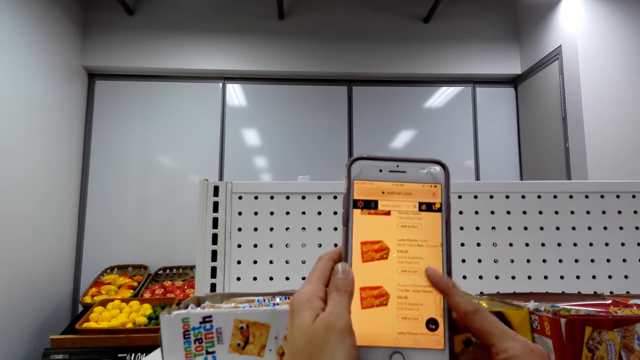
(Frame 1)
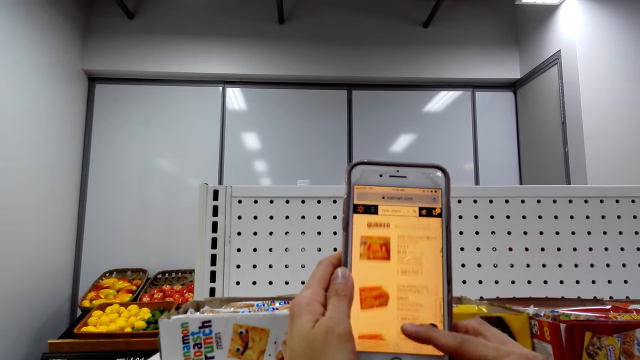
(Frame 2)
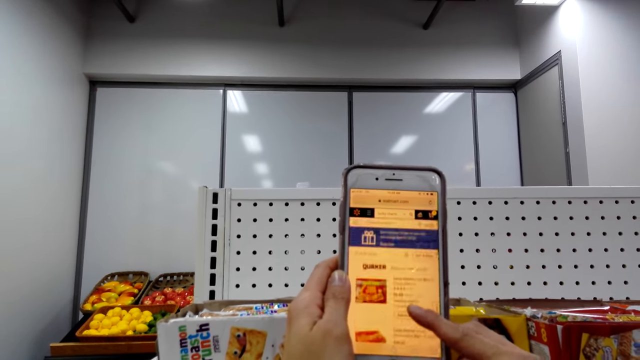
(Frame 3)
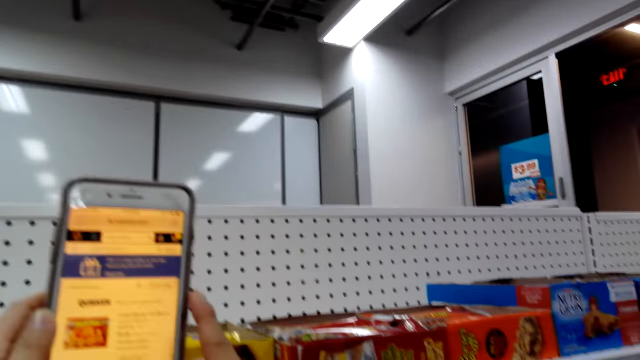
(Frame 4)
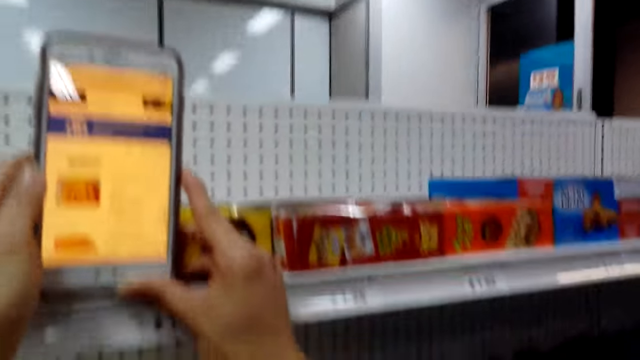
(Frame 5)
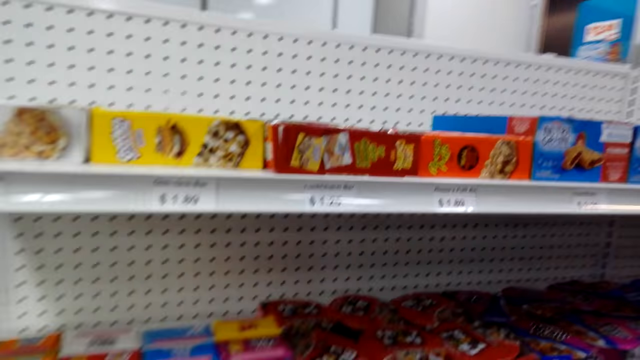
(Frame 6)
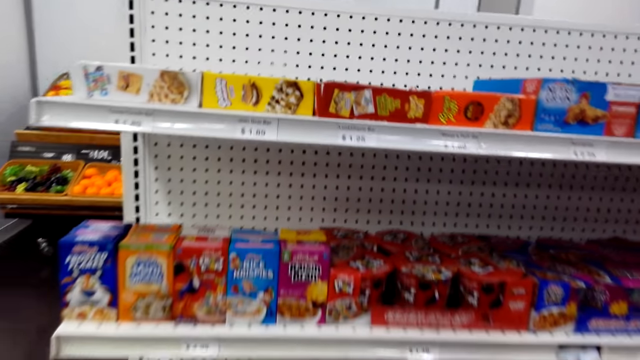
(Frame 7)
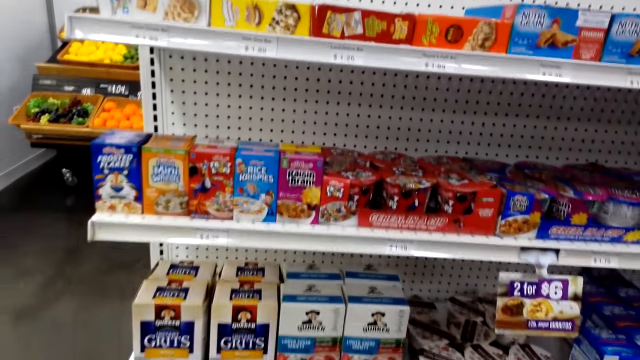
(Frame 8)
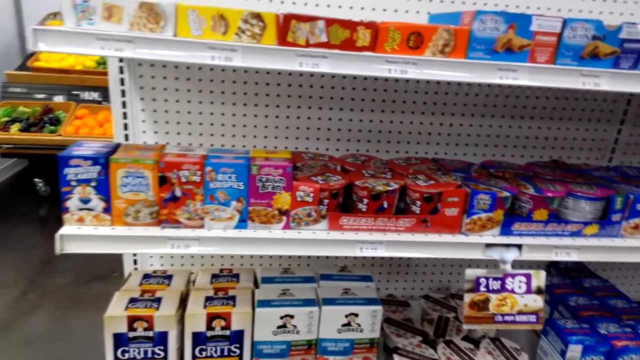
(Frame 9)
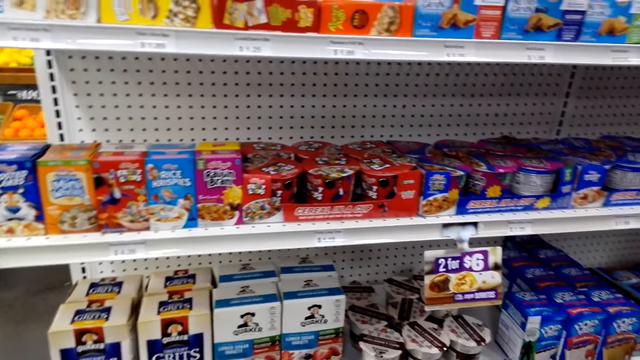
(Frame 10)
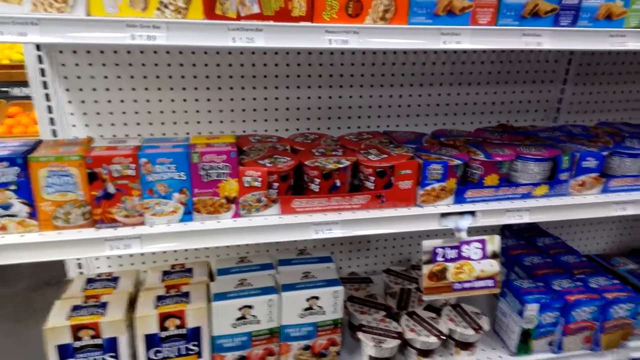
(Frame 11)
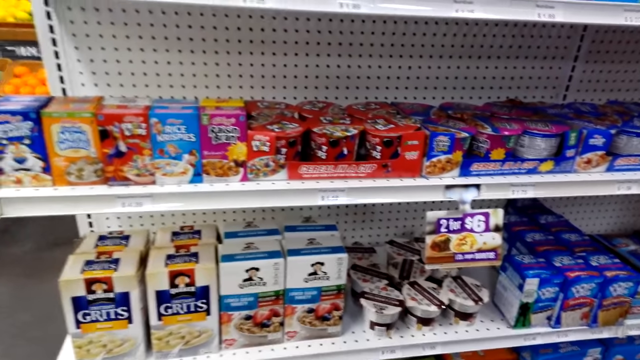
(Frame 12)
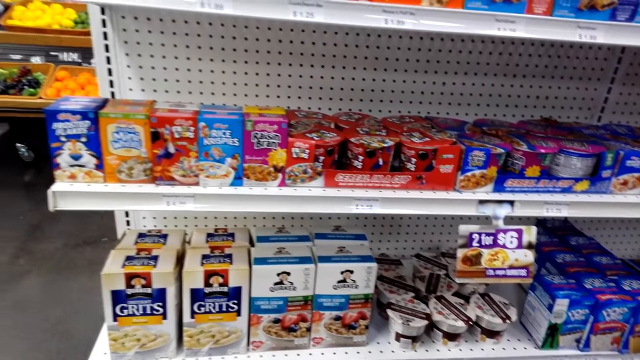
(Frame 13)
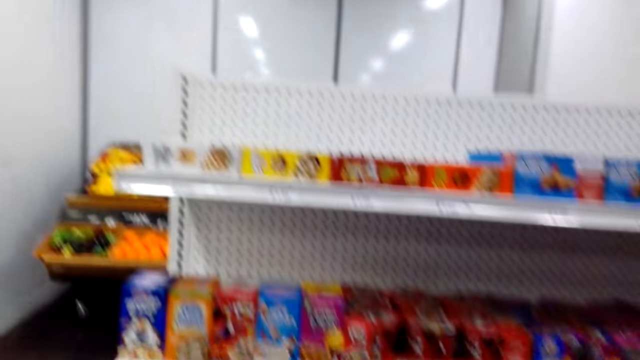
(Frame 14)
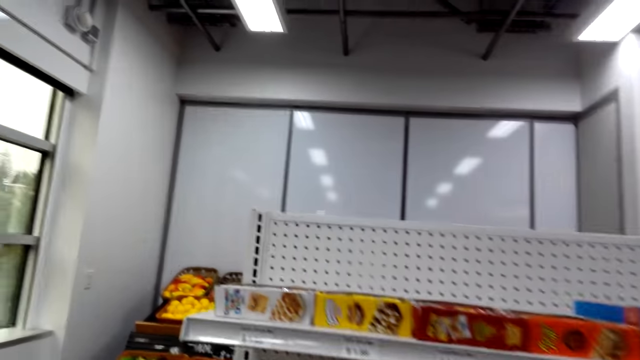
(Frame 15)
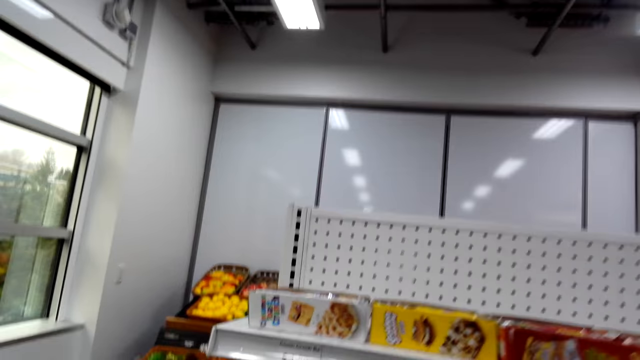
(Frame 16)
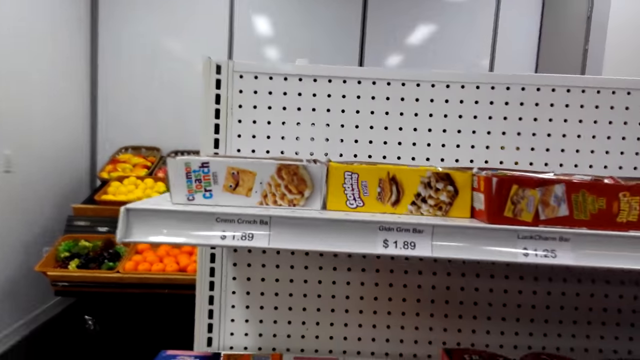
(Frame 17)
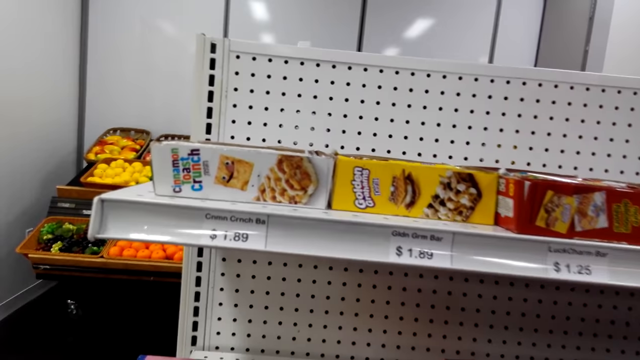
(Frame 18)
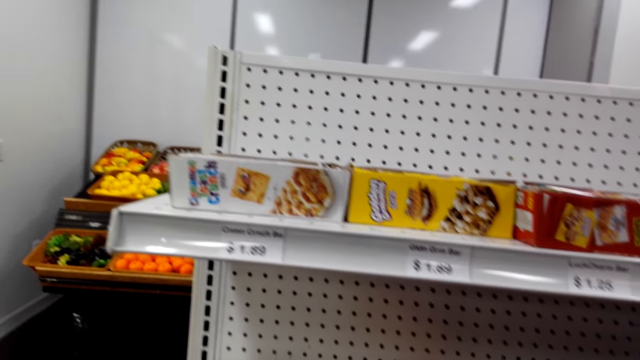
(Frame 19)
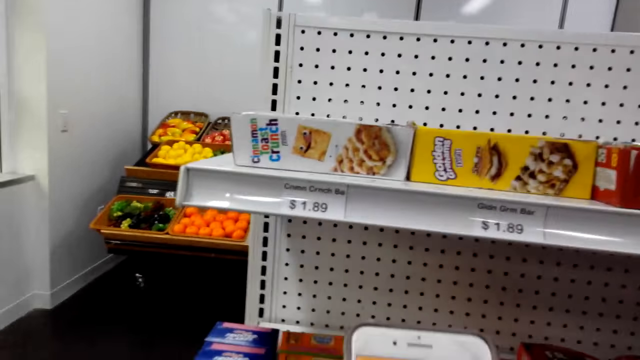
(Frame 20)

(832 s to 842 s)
The camera wearer lowers arms. They move around the shop. They move back. They look around.

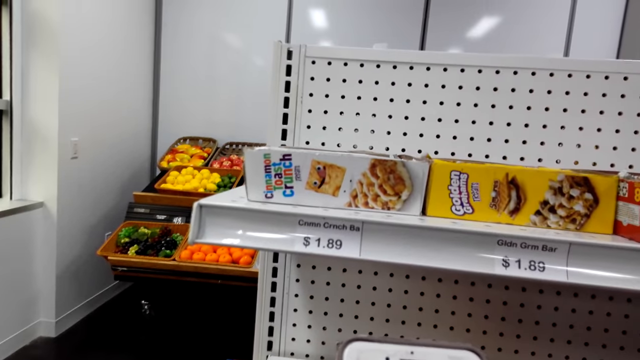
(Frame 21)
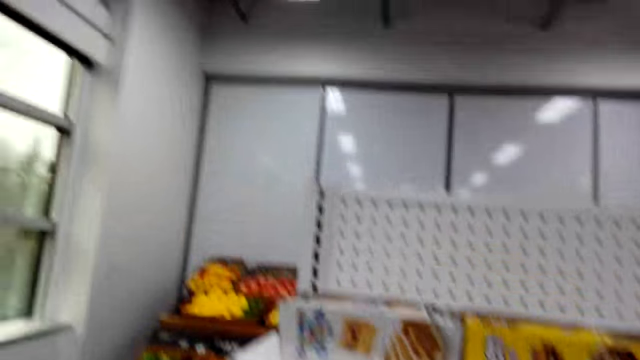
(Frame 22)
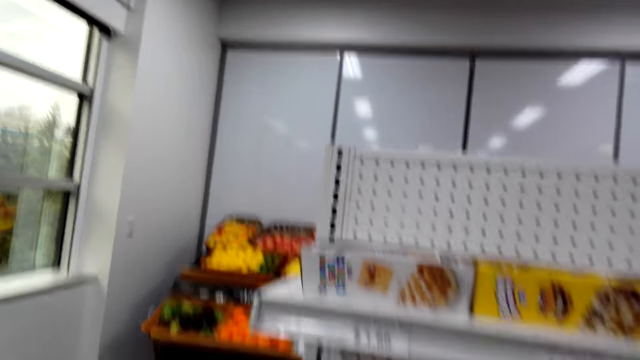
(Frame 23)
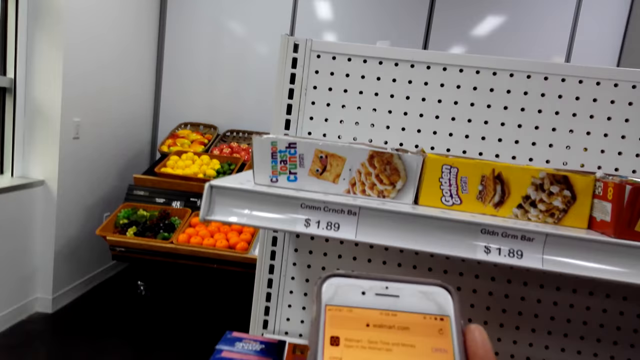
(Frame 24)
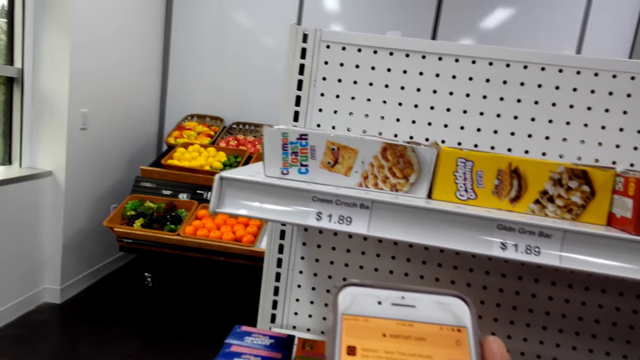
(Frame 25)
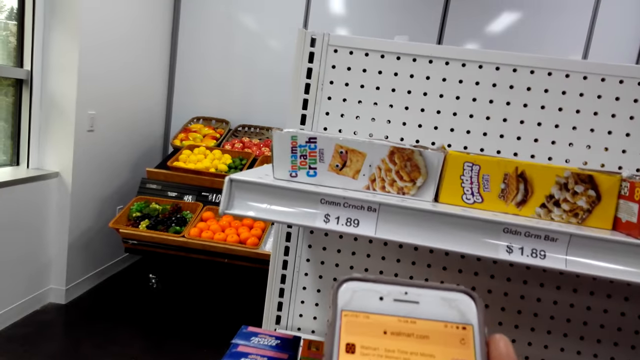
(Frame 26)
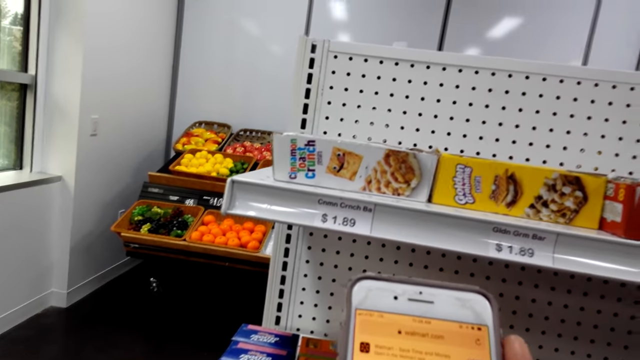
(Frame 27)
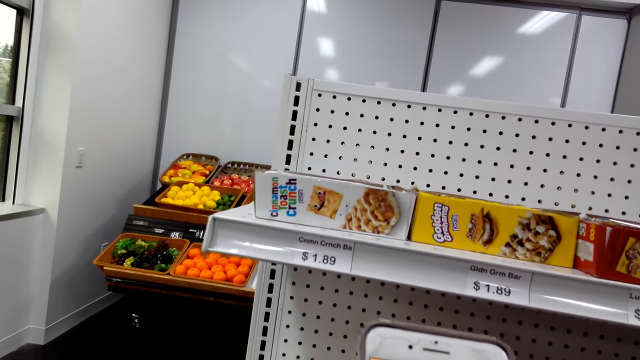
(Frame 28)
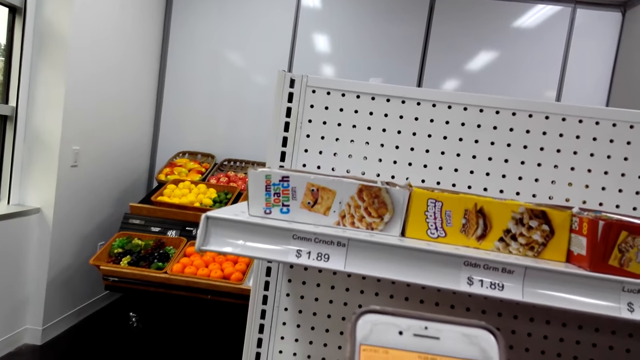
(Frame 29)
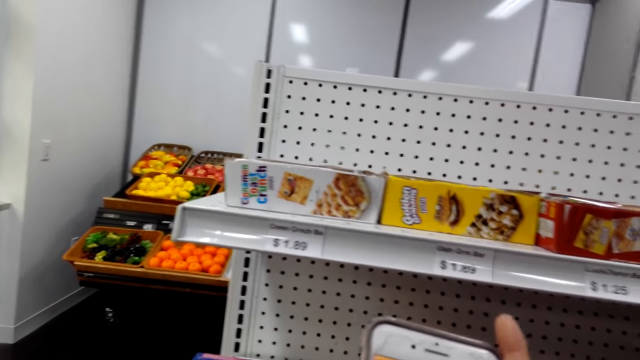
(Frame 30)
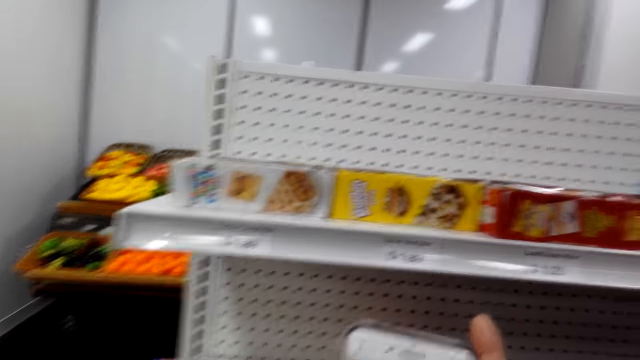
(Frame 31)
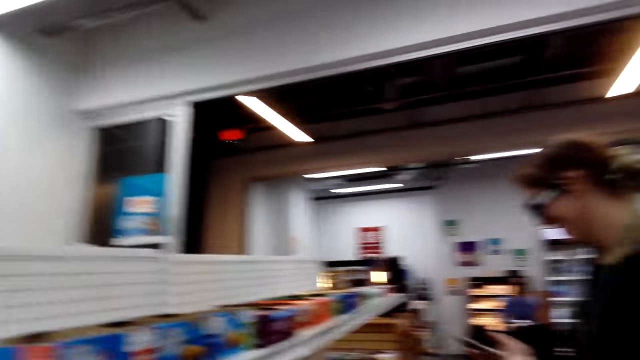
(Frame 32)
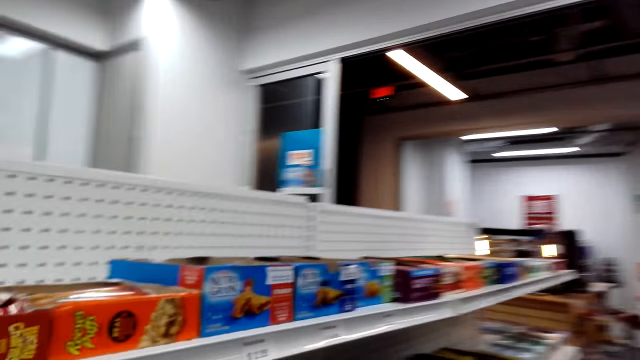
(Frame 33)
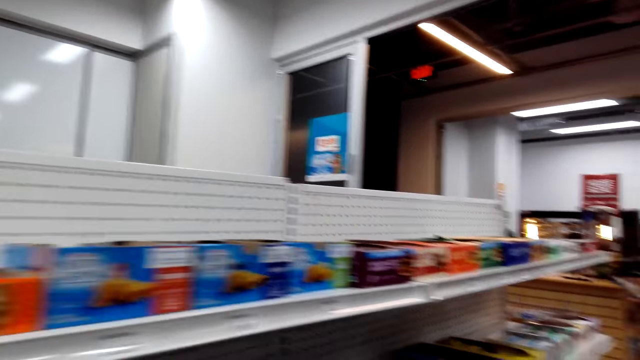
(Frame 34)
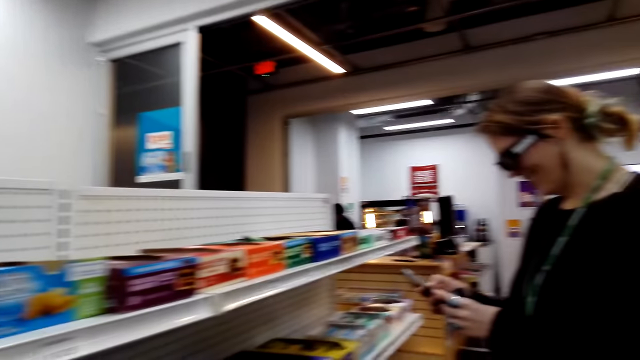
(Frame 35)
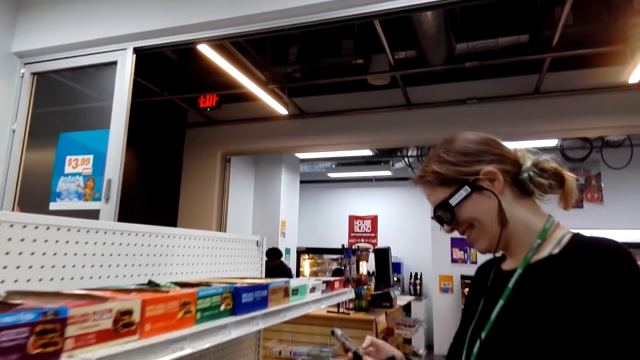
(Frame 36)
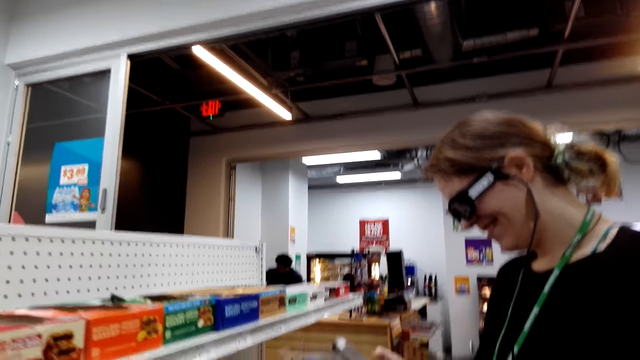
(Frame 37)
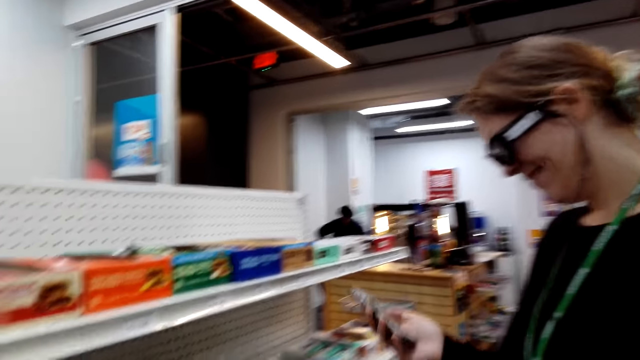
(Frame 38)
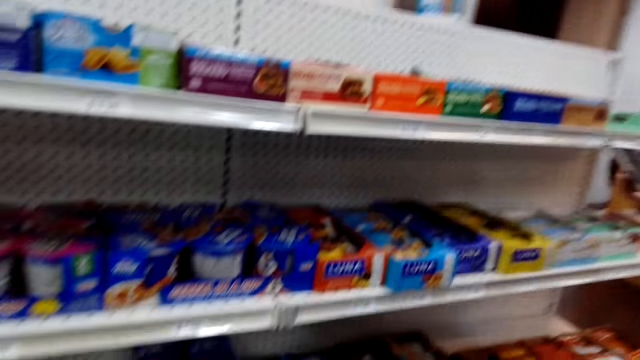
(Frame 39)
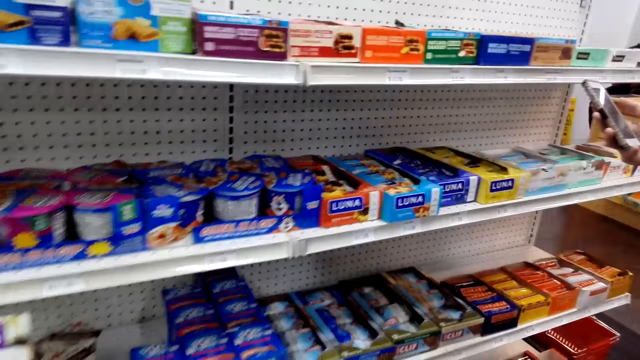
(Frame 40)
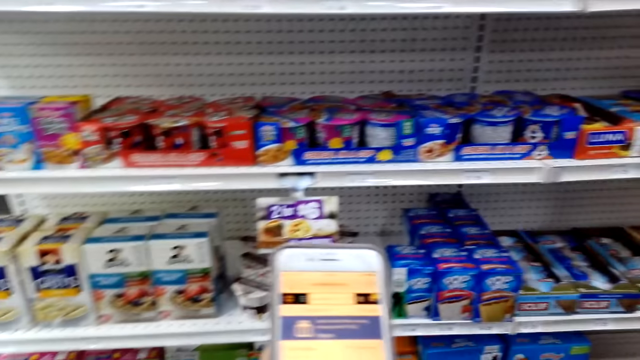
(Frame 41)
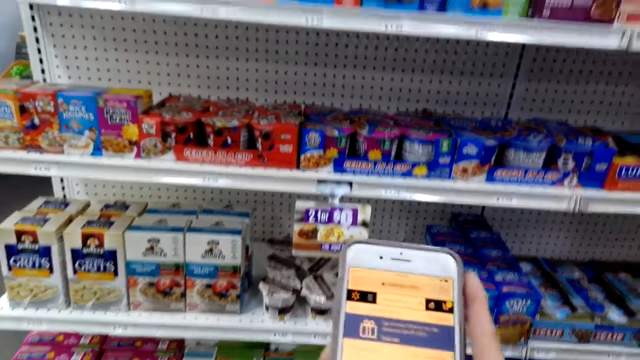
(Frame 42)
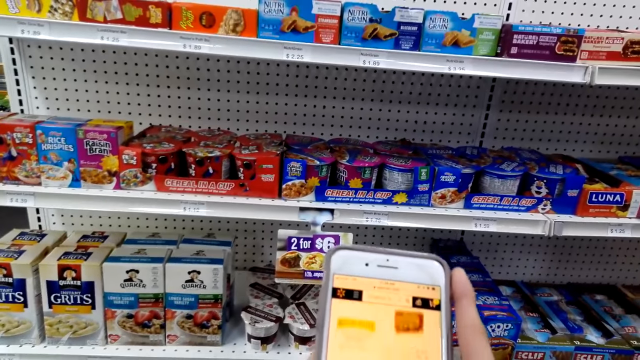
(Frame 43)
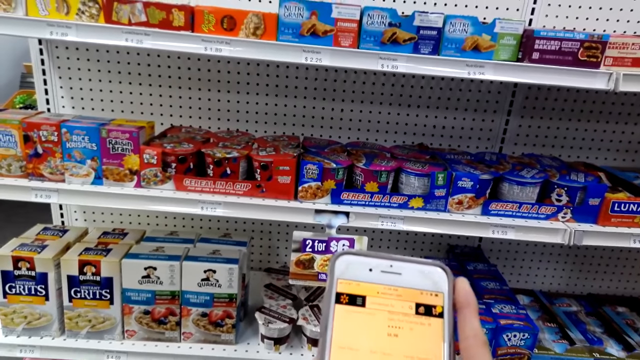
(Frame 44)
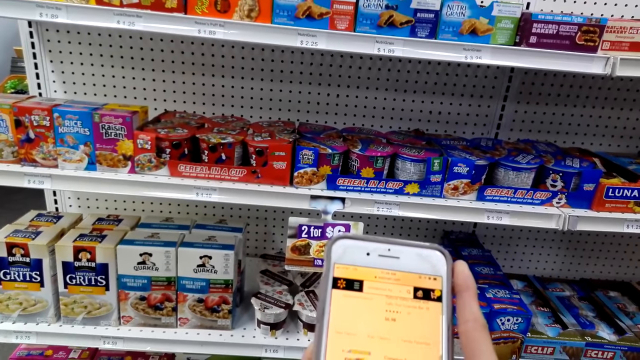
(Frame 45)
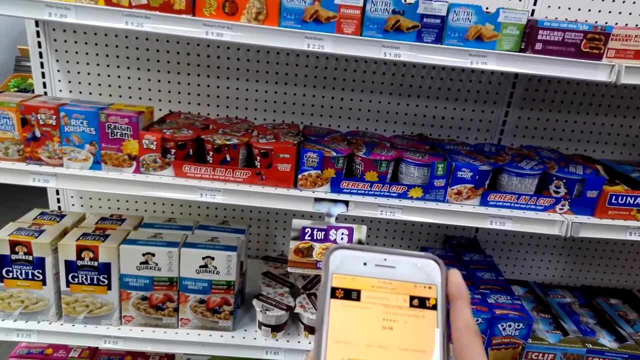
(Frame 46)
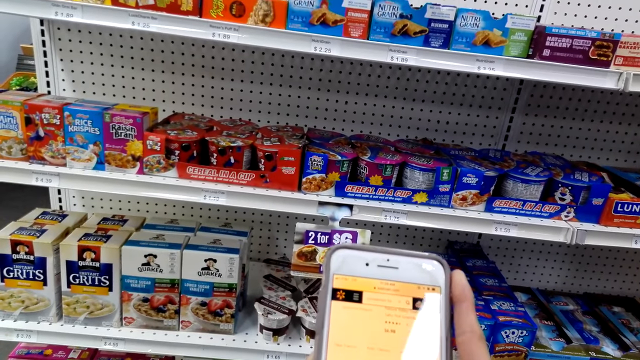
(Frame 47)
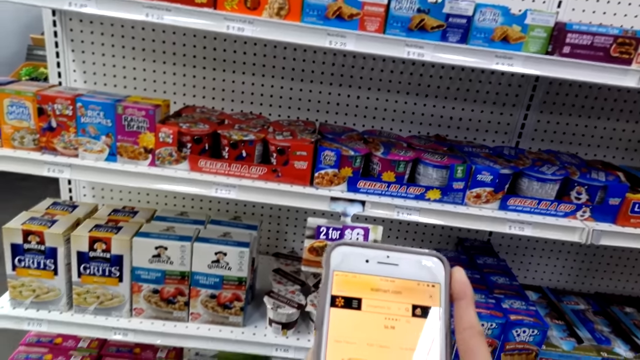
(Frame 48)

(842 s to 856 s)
The camera wearer scrolls the pictures on the phone. They turn right. They scroll the phone. They walk forward. A woman speaks. The woman uses a phone. The camera wearer turns forward. They speak. They scroll the pictures on the phone.
